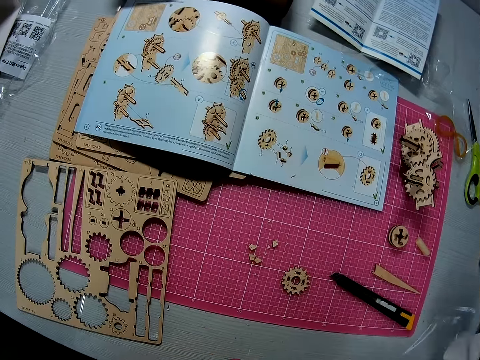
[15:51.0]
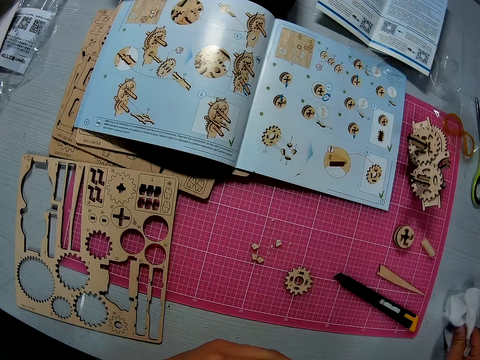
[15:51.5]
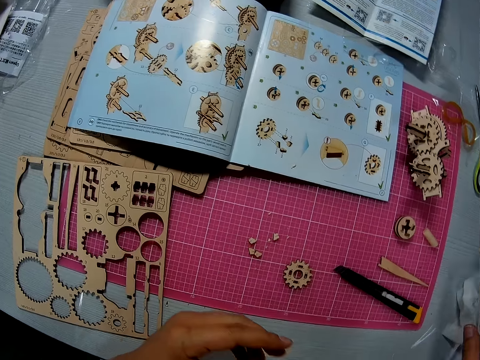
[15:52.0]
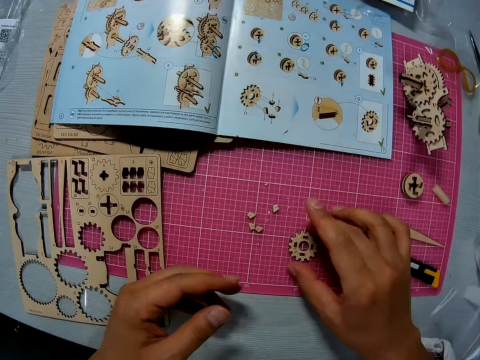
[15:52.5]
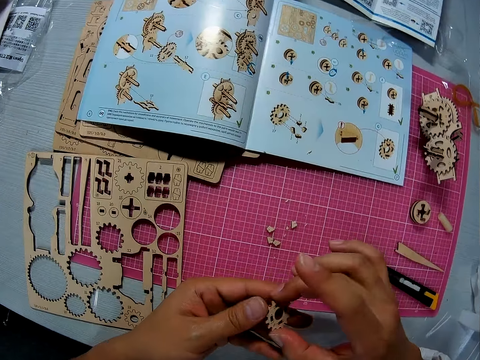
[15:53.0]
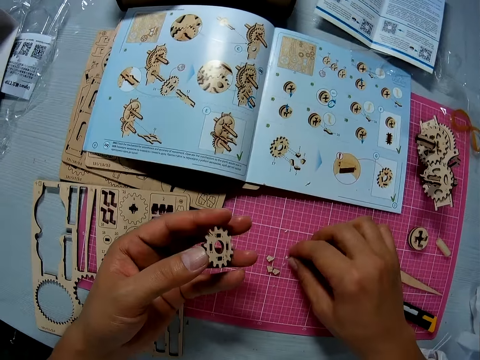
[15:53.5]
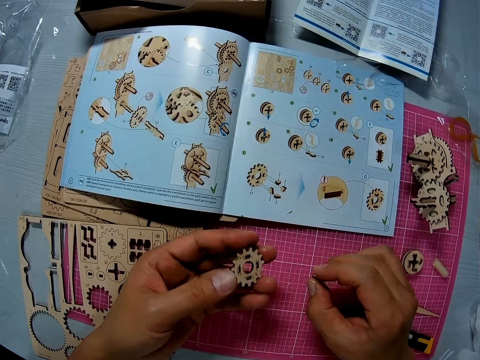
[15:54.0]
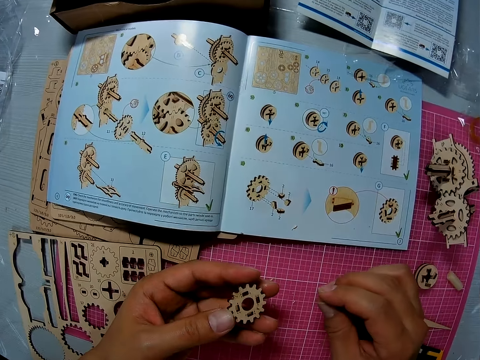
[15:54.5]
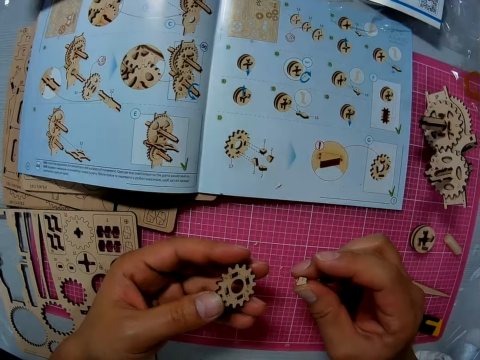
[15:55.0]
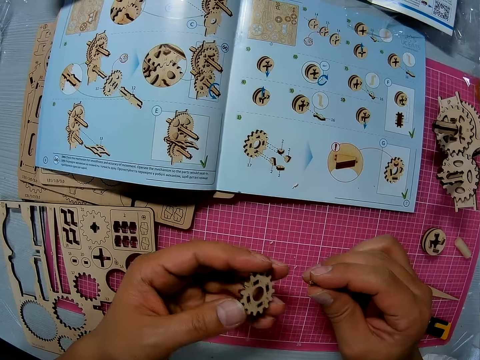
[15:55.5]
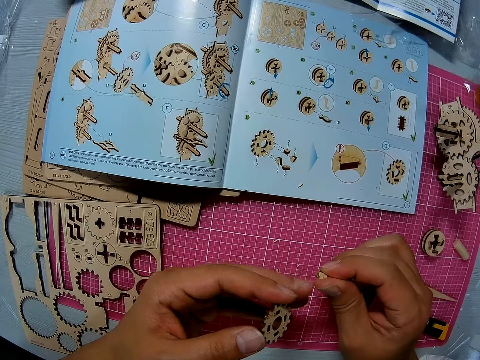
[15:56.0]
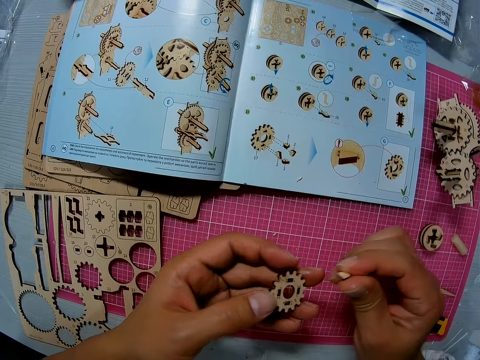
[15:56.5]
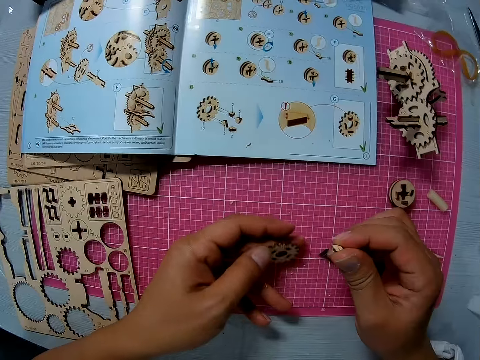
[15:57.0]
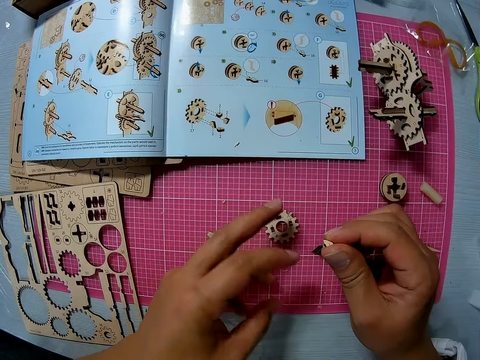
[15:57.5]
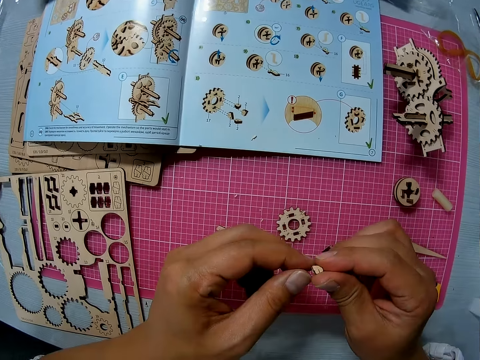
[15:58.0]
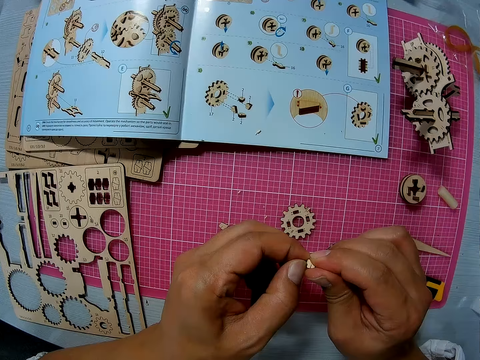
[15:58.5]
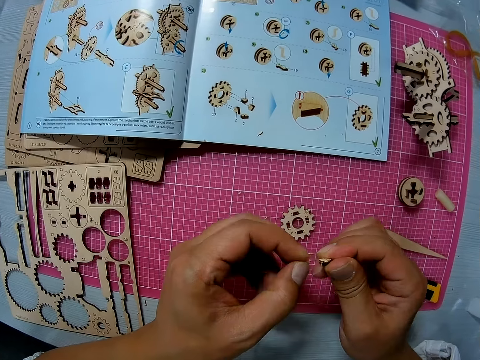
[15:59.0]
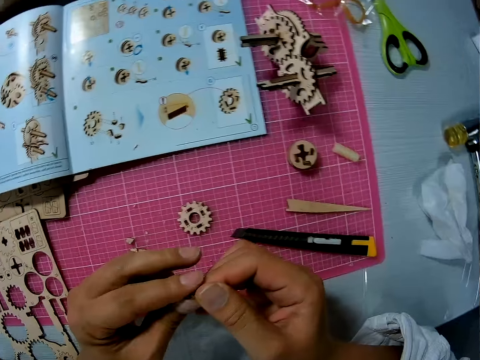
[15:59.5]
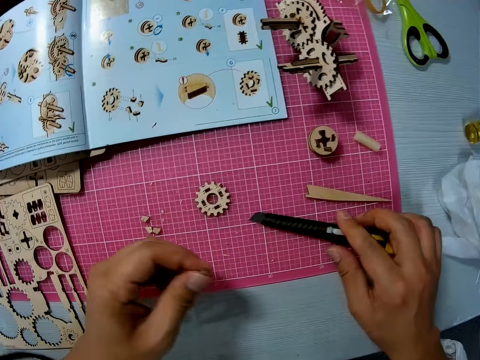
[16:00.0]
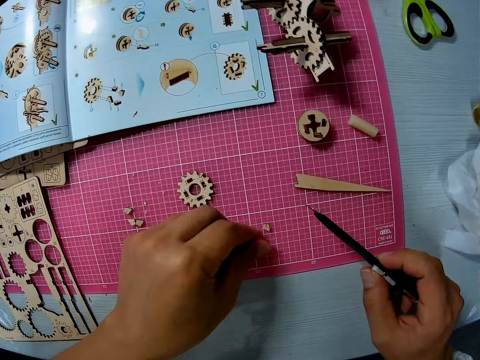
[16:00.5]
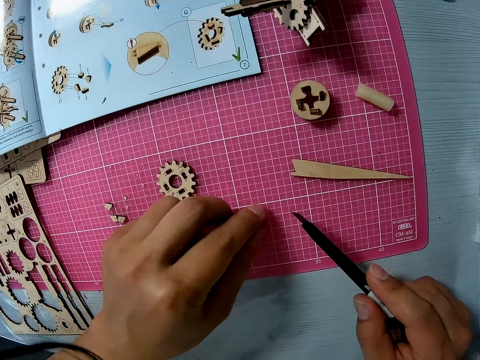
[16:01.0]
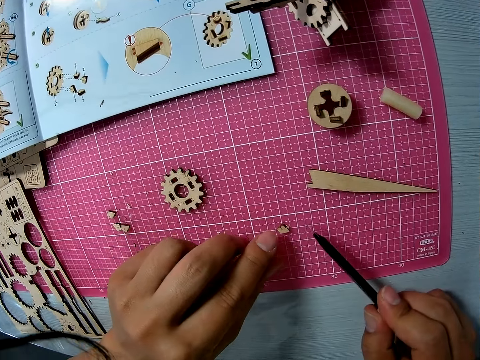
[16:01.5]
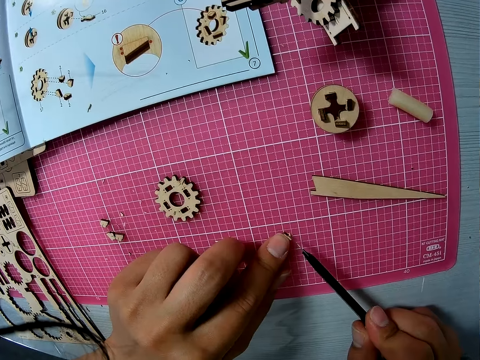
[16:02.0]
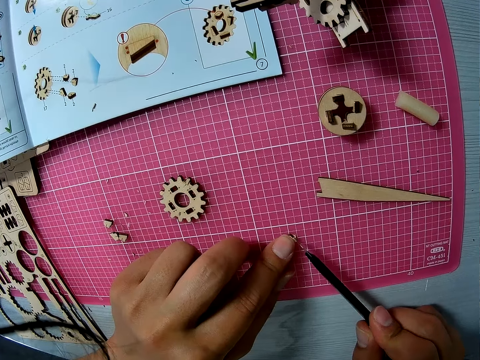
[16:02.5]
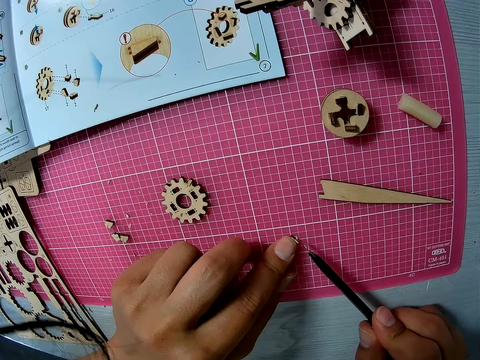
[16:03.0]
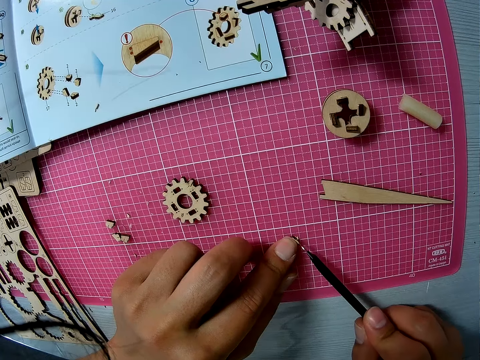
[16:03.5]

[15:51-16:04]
The camera wearer drops the wipe on the table. He picks up a piece from the cutting sheet with his right hand. He transfers the piece to his left hand. He picks up another piece from the cutting sheet with his right hand. He touches the piece in his right hand with his left hand. He drops the piece in his left hand on the cutting sheet. He examines the piece with both hands. He holds the piece formerly in his right hand with both hands now. He fixes the puzzle piece. He removes his right hand from the piece. He picks up the razor from the cutting sheet with his right hand. He drops the piece on the cutting sheet with his left hand. He holds the piece down to the cutting sheet with his left index finger. He fixes the puzzle piece. He cuts the piece with the razor.

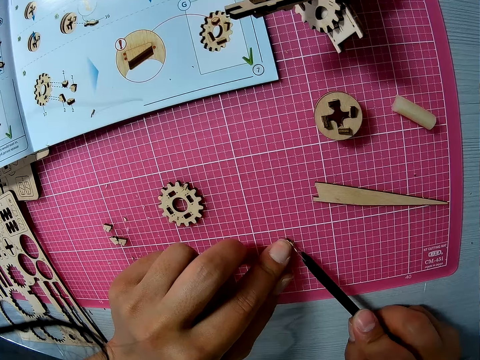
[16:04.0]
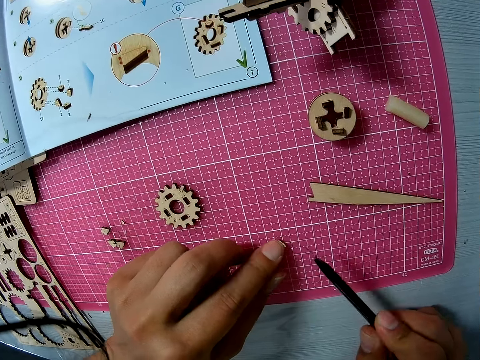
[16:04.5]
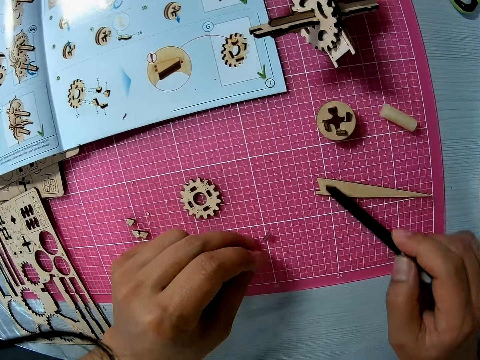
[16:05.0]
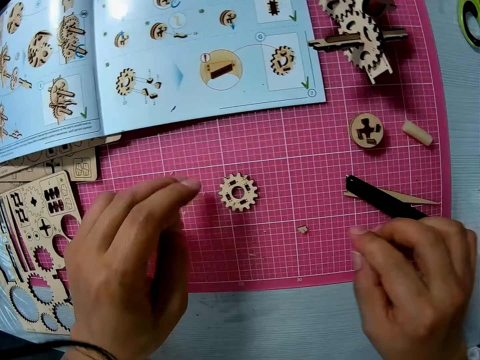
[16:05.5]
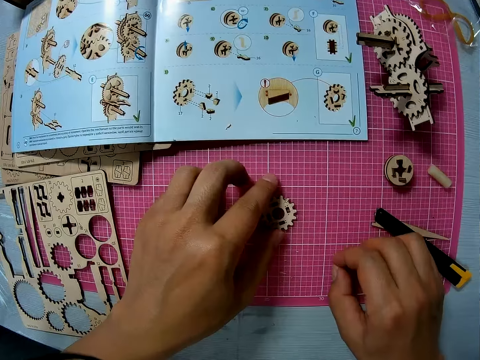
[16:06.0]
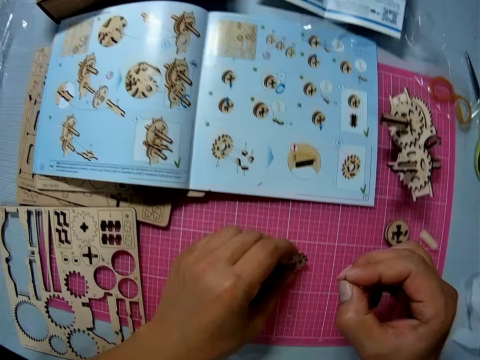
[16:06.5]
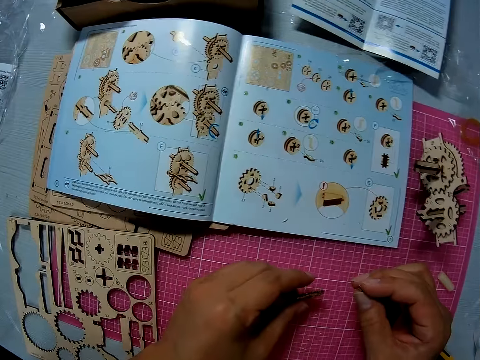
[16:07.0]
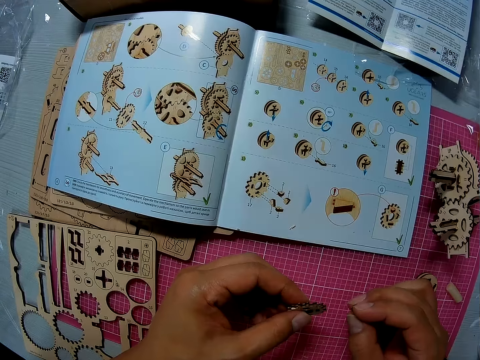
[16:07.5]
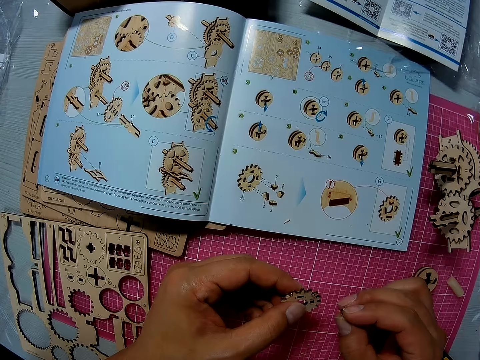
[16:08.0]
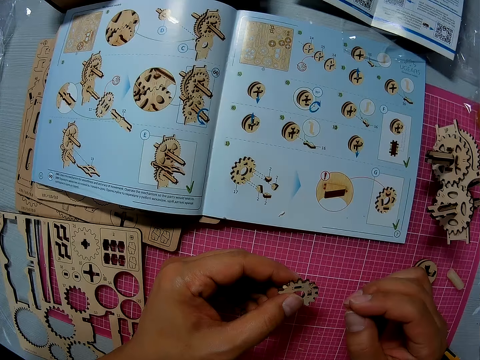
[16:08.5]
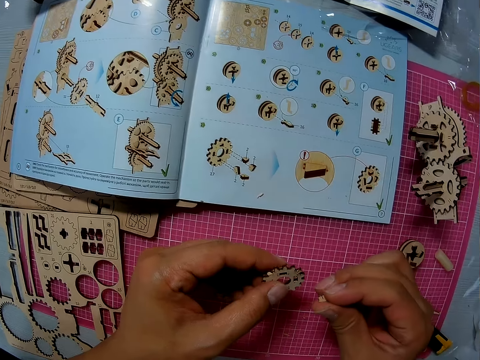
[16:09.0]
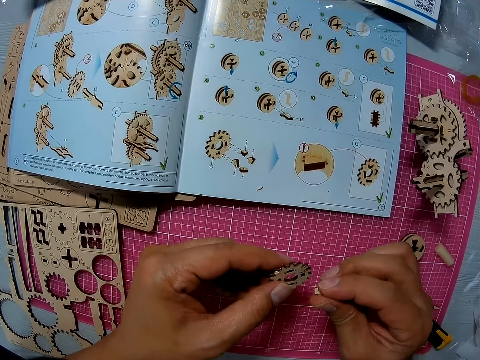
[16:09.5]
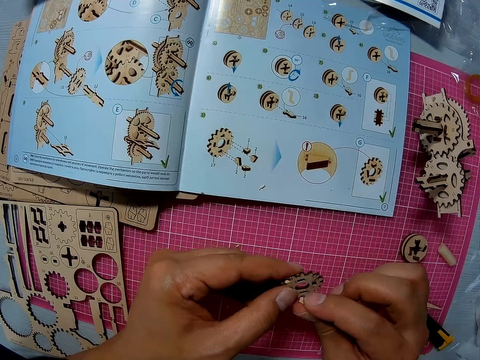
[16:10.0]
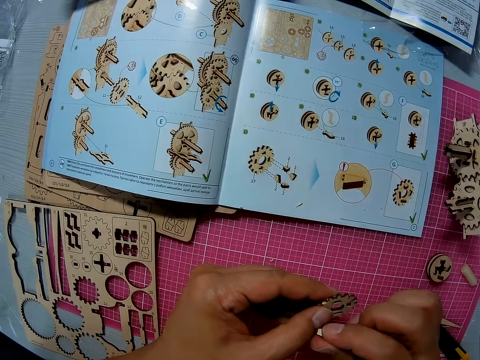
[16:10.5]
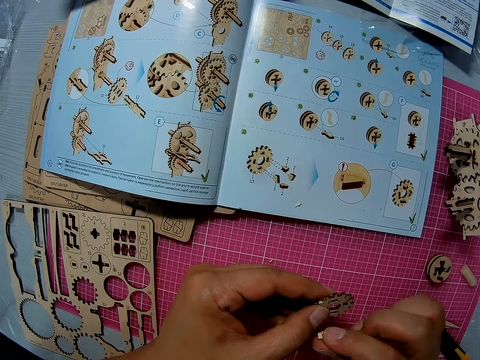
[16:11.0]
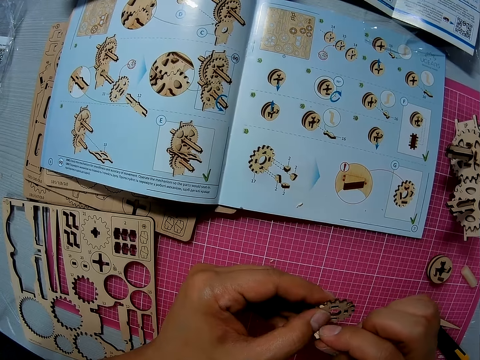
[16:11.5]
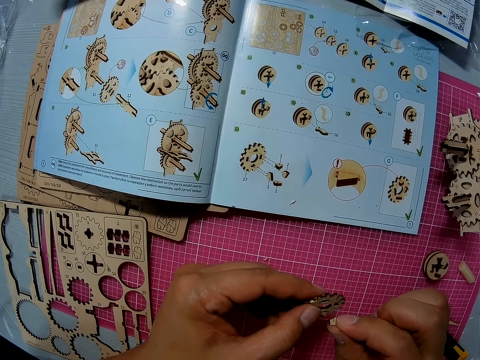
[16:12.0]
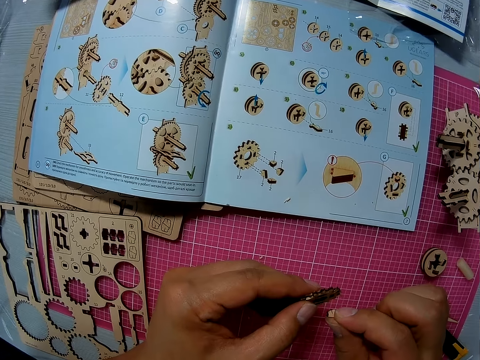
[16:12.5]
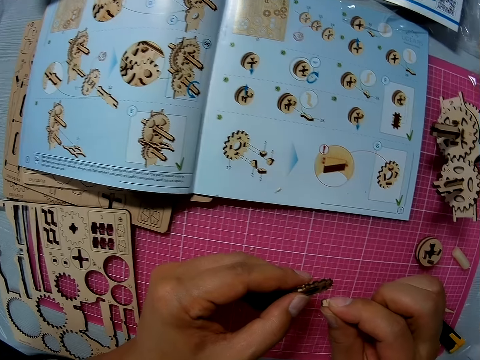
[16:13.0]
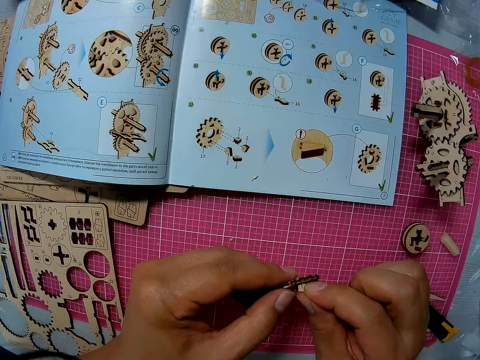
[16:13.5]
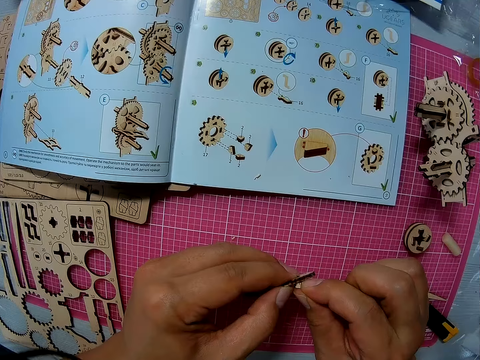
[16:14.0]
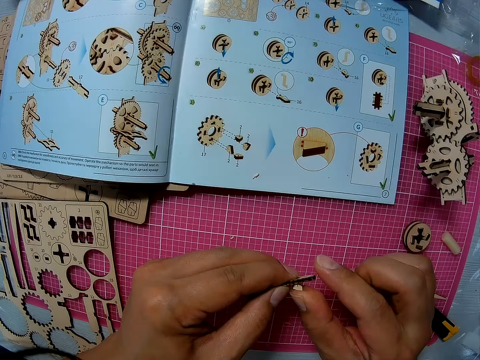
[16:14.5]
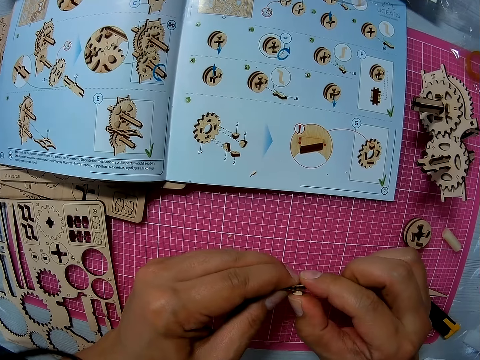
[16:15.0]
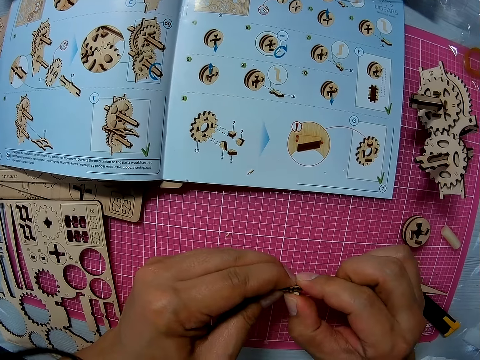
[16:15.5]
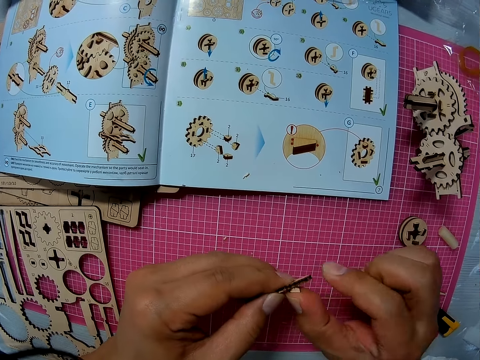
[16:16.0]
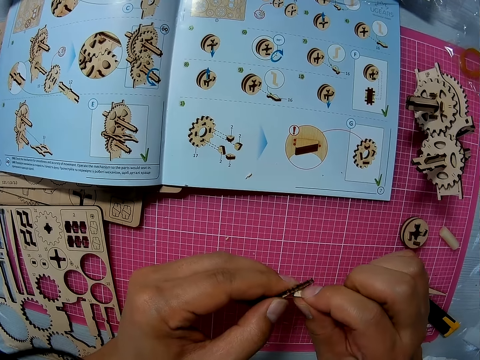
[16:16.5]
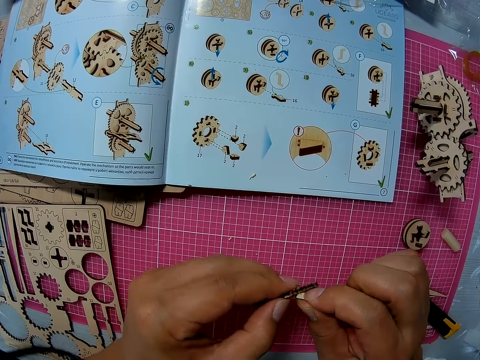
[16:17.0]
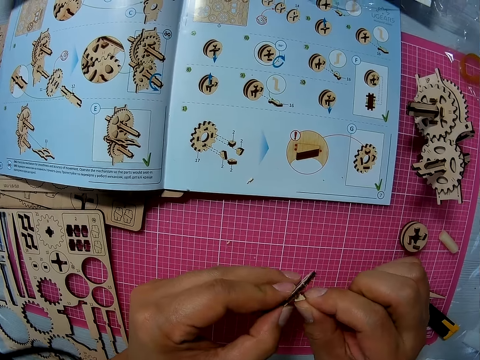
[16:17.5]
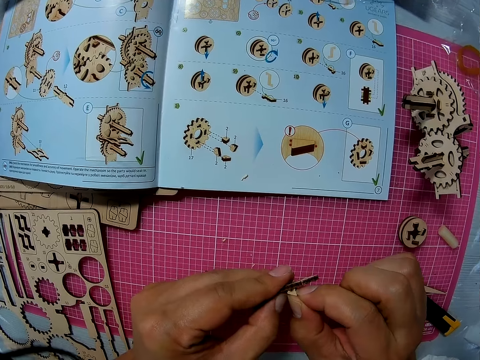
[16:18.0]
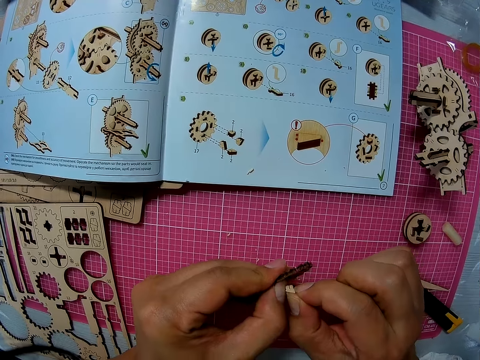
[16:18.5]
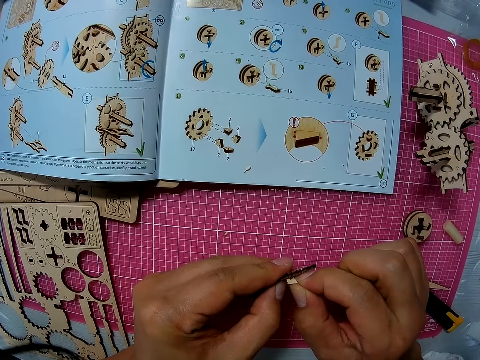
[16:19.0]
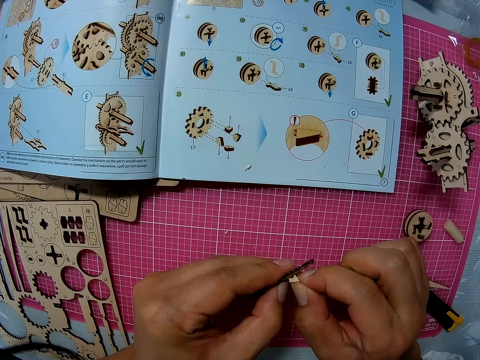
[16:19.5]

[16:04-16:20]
The camera wearer removes his left index finger from the piece. He drops the razor on the cutting sheet with his right hand. He picks up the piece with his right hand. He picks up another piece from the cutting sheet with his left hand. He fixes the pieces together.
